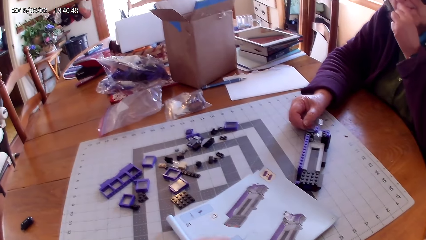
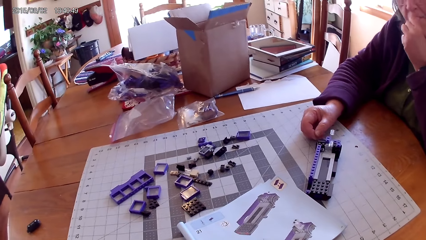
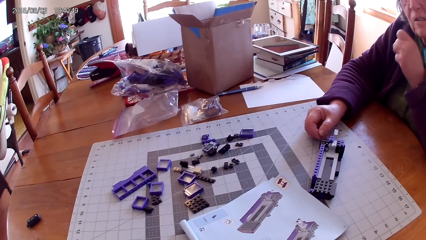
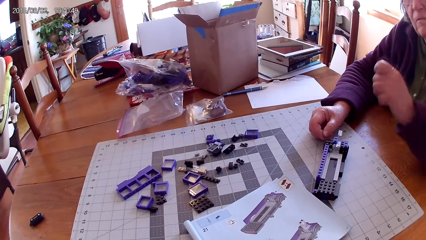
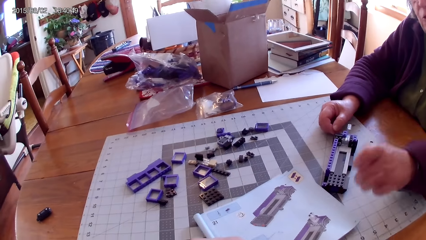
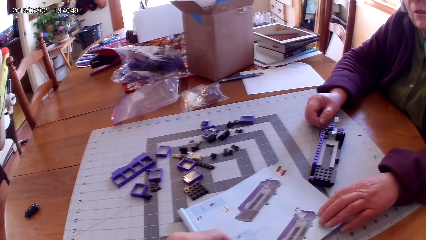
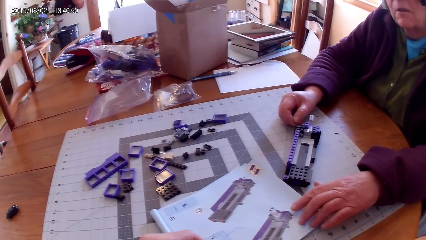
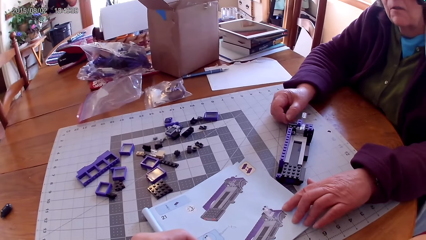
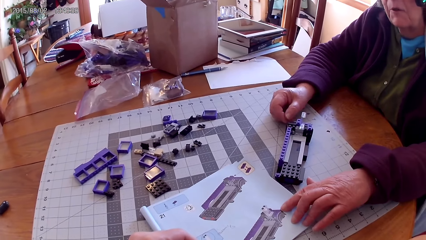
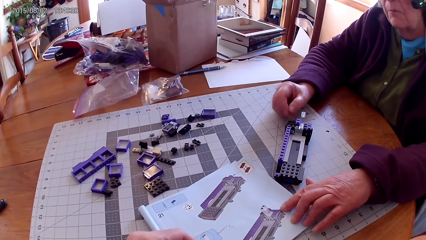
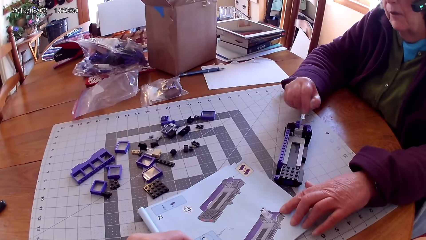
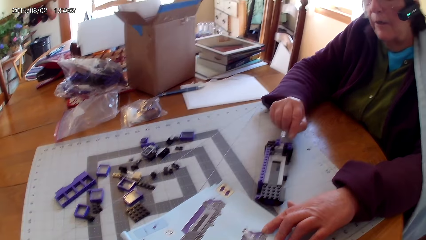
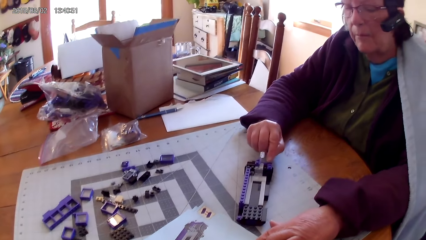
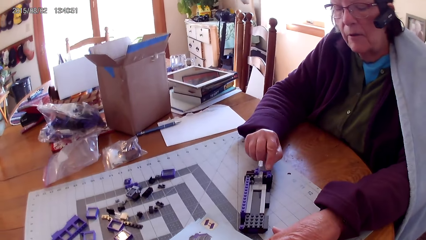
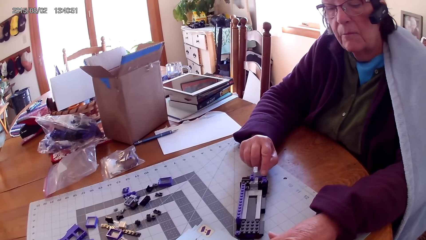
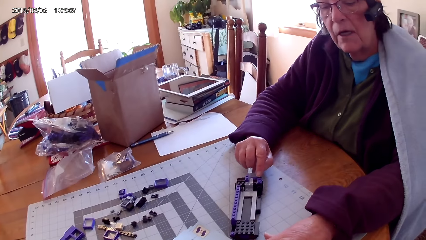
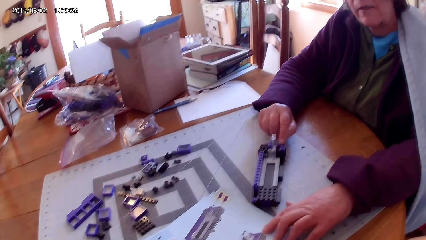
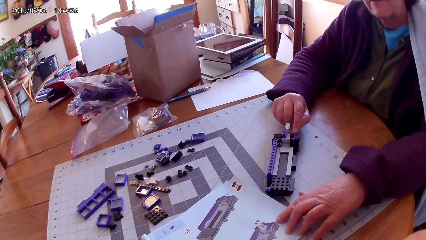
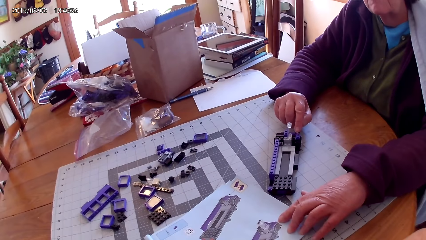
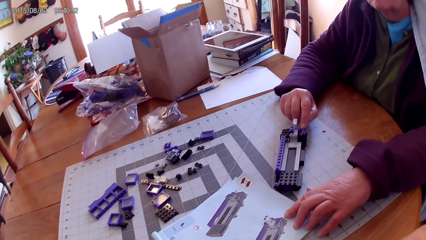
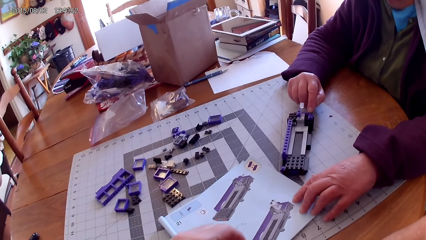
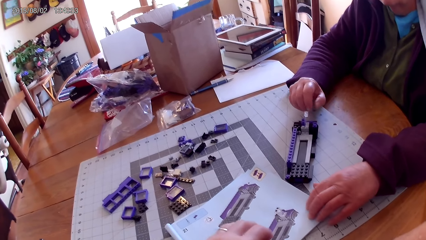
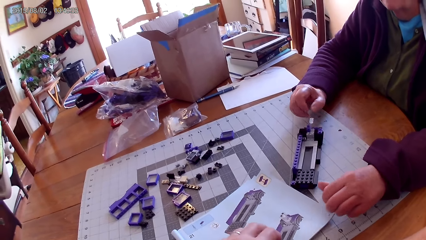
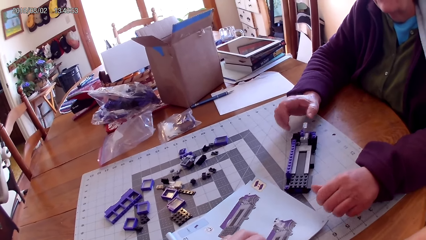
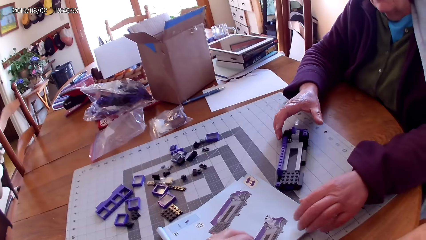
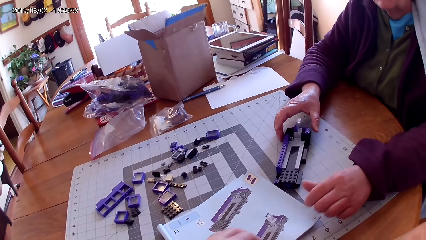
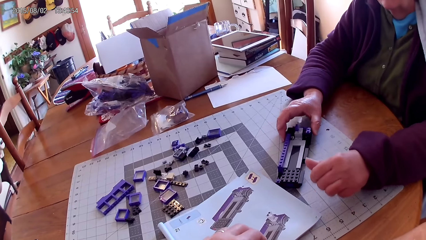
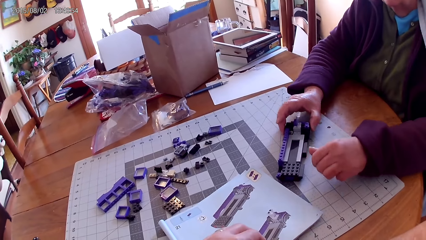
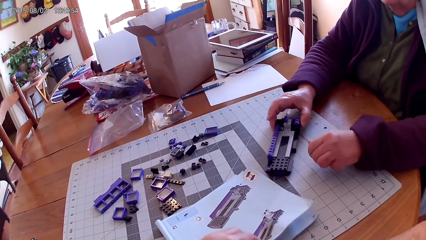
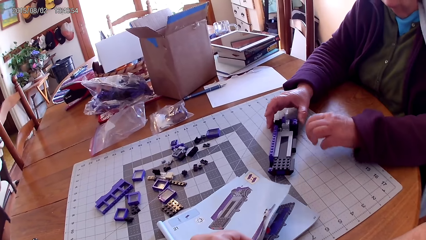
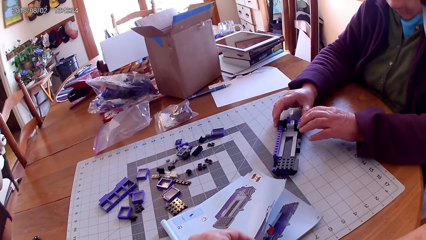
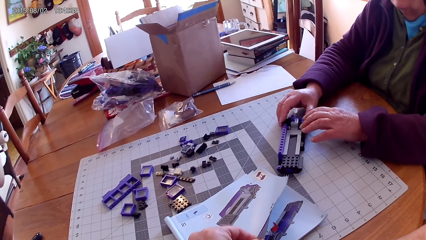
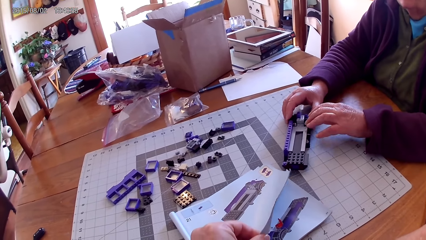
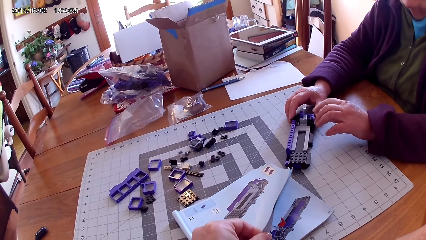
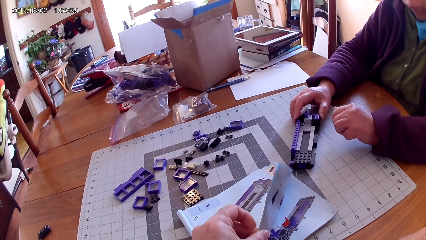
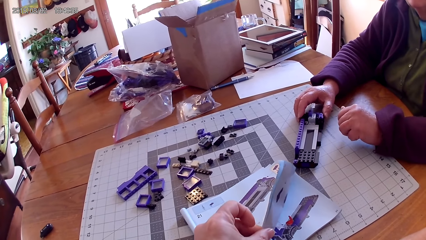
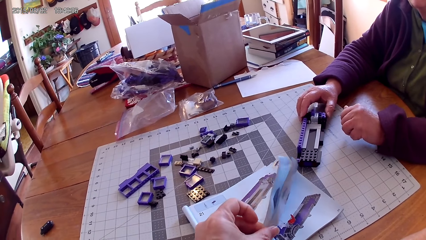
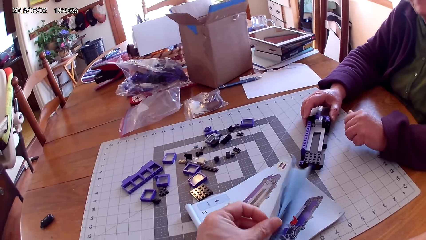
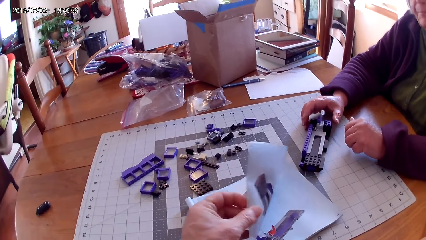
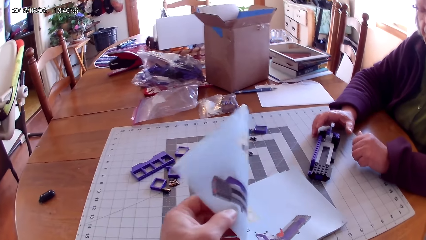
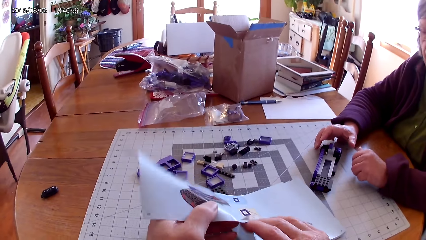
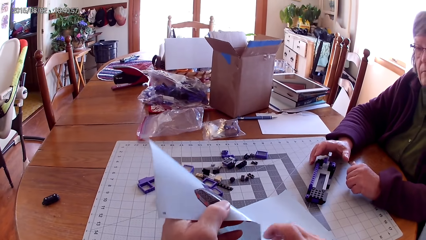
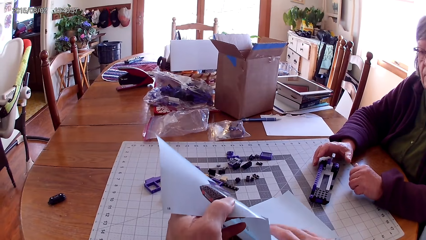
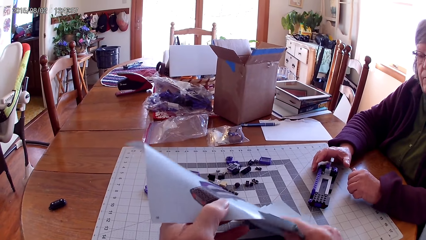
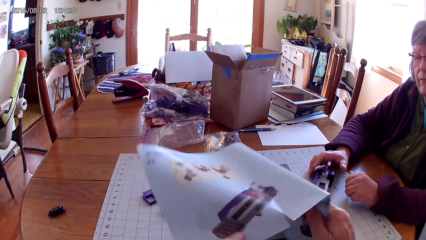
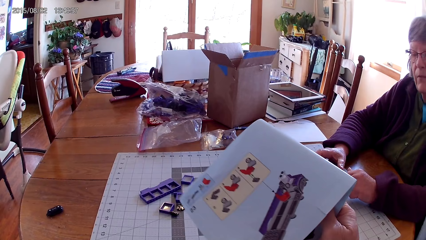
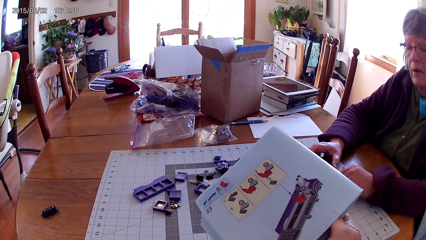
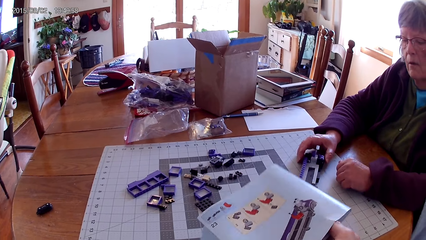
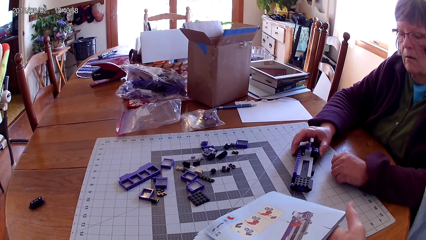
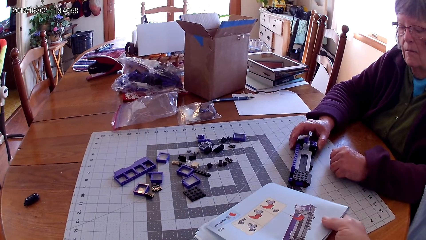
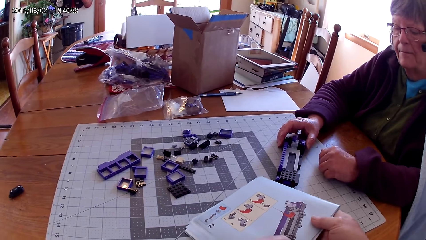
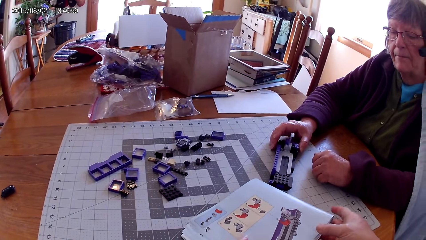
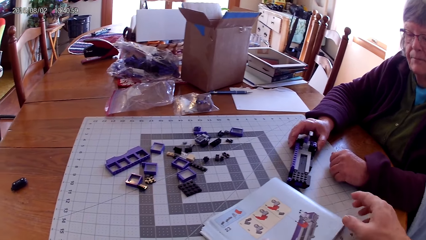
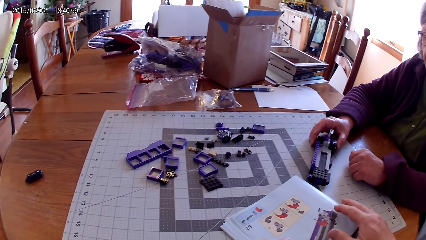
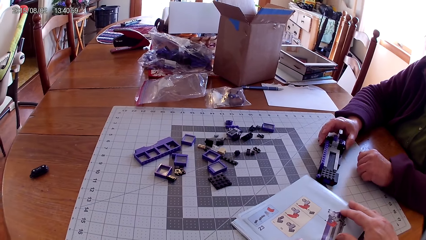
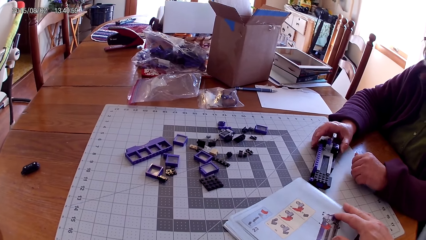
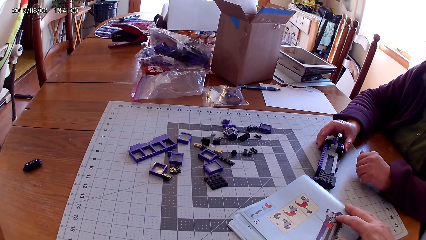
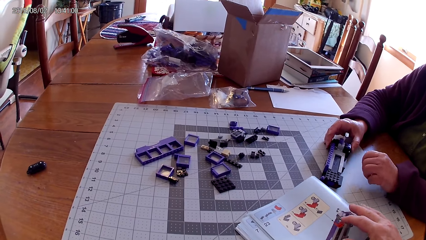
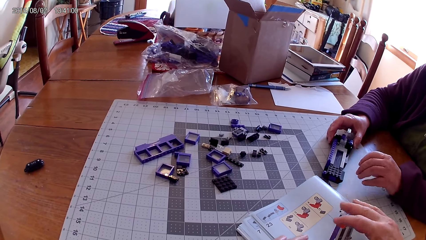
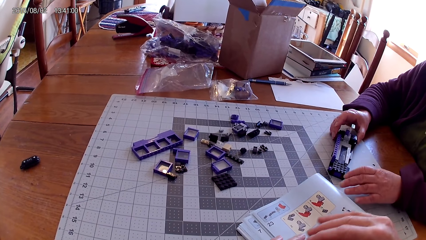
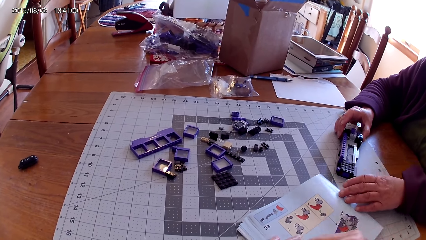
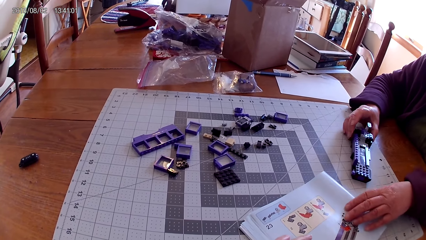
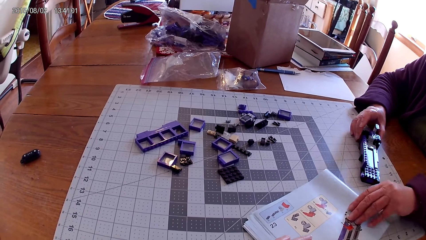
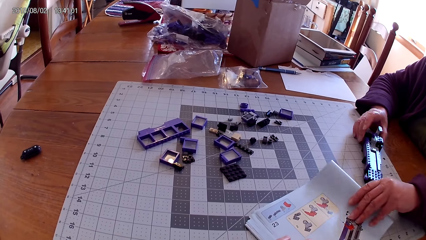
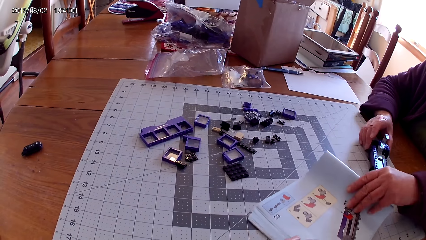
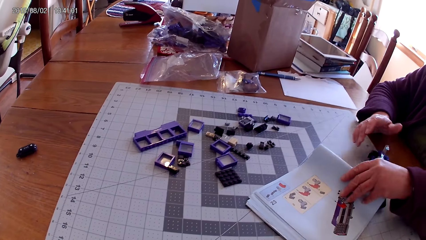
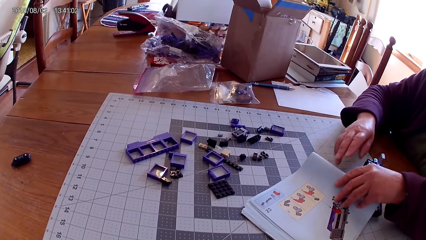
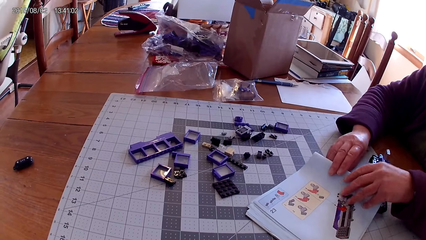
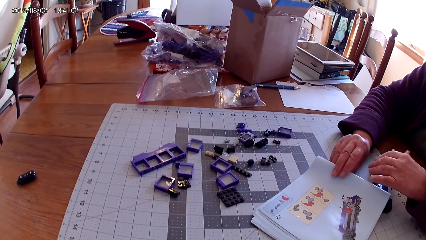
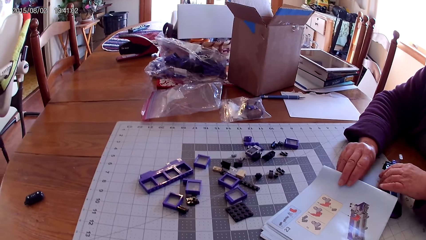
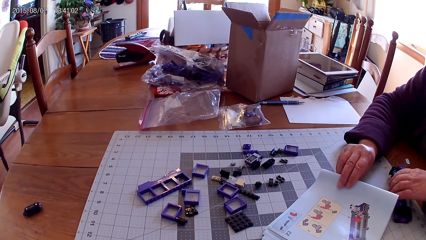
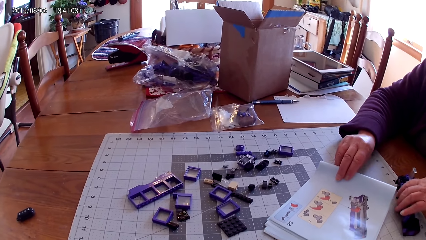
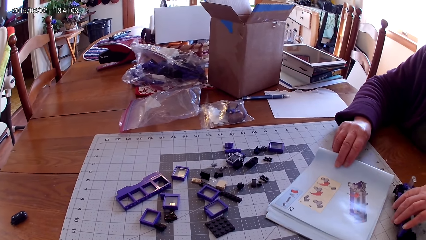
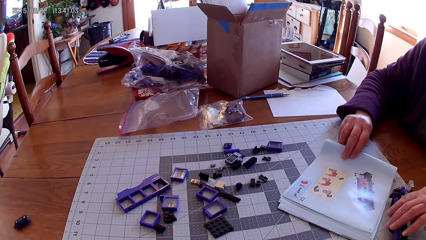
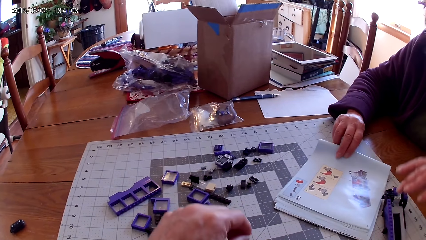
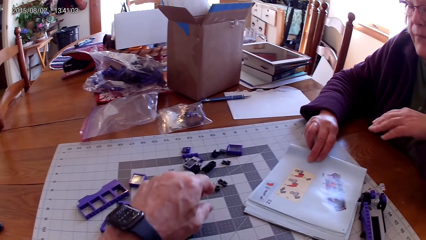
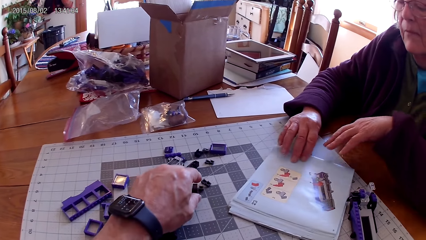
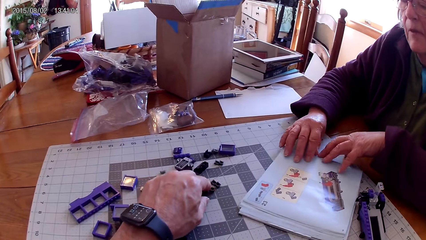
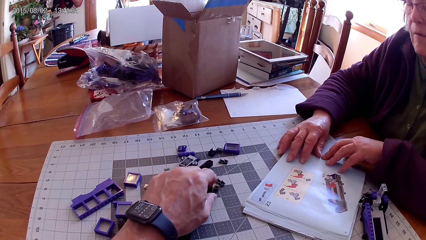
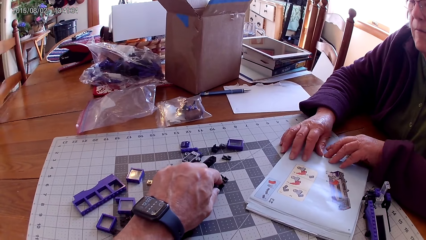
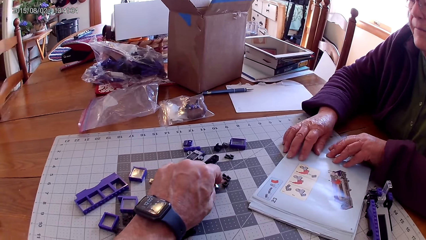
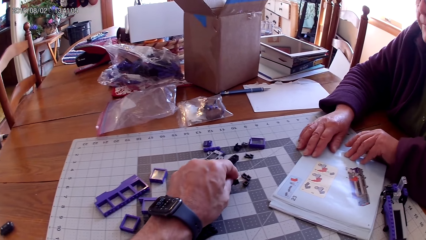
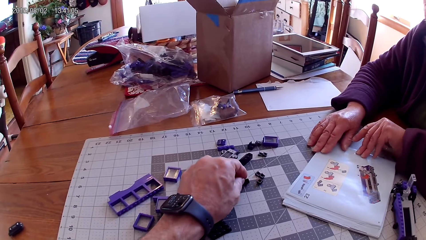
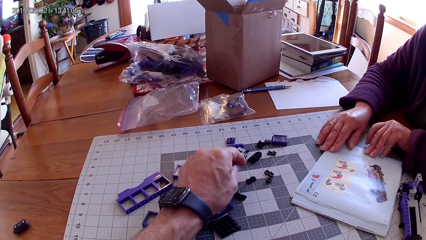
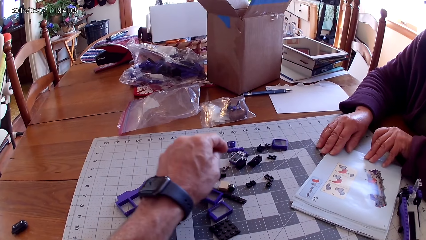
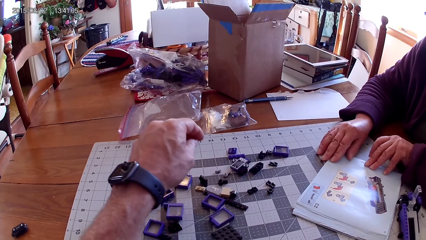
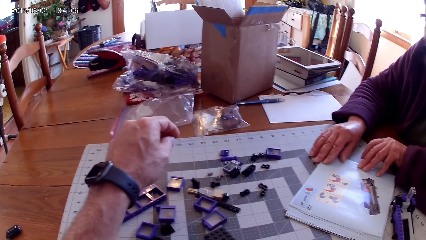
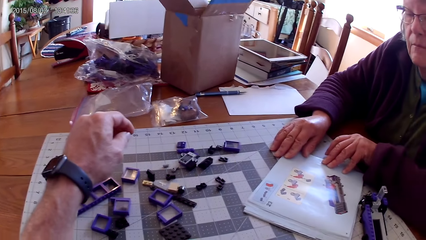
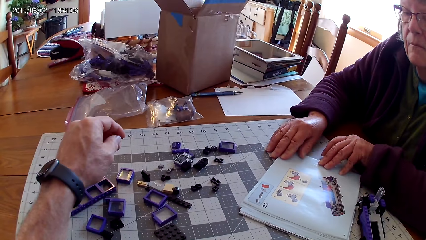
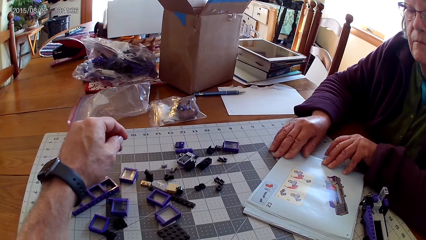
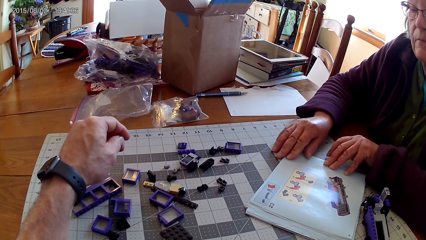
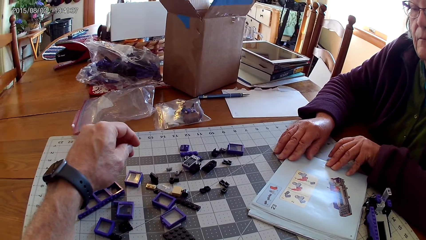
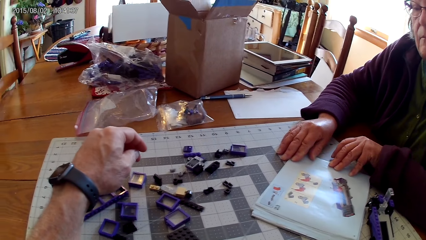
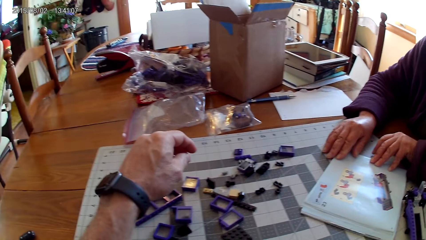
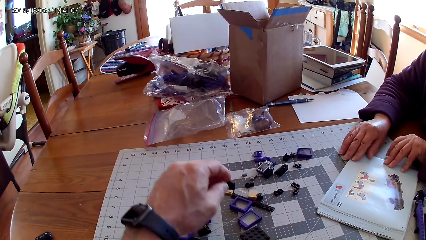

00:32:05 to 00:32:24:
A person points on a drawing on the book, puts down her hand, touches the lego book, points at the interlocking toy, and touches the lego box. The camera wearer opens a page in the book, lifts the book, and places the lego book on the table. The person pulls the book, picks up the lego book, and pushes the lego box. The camera wearer touches the plastic interlocking block on the table and picks up the lego piece.
